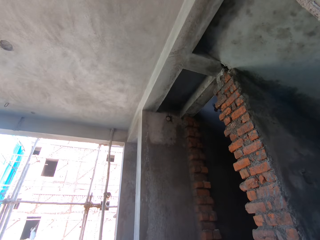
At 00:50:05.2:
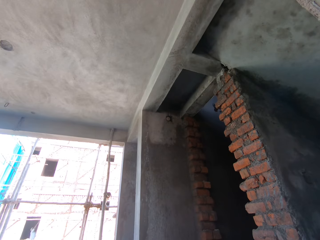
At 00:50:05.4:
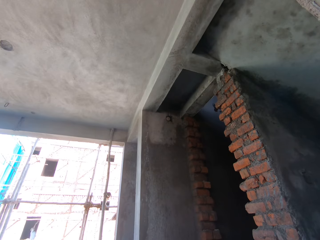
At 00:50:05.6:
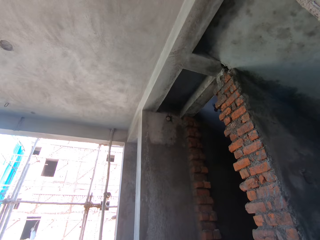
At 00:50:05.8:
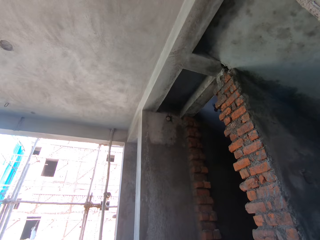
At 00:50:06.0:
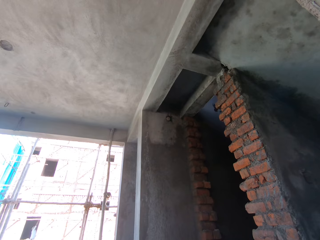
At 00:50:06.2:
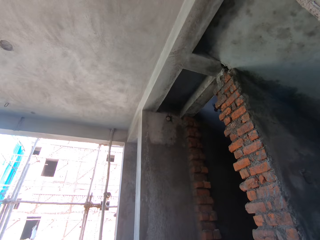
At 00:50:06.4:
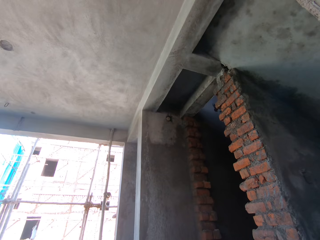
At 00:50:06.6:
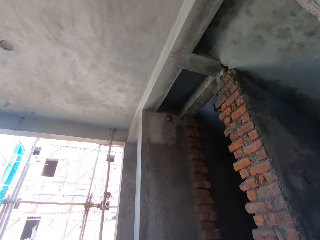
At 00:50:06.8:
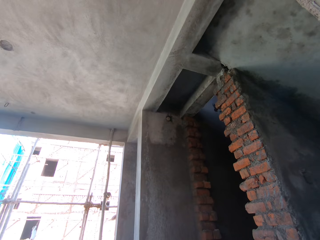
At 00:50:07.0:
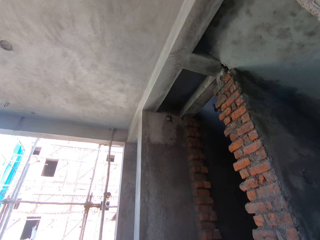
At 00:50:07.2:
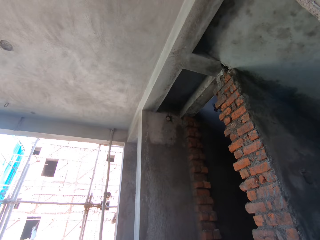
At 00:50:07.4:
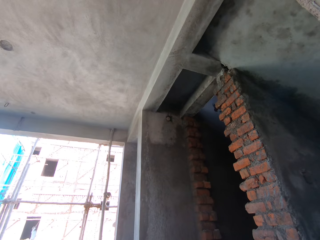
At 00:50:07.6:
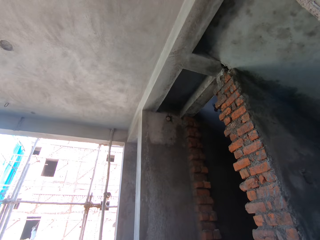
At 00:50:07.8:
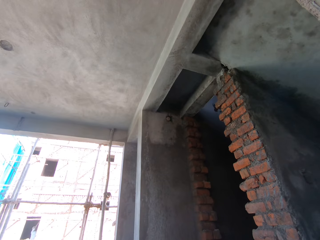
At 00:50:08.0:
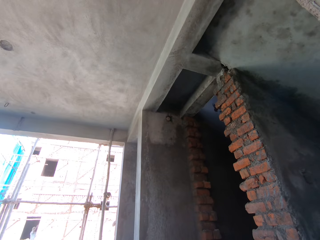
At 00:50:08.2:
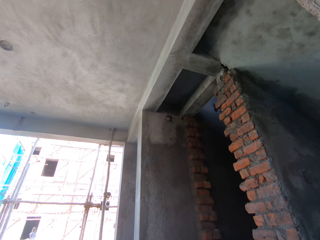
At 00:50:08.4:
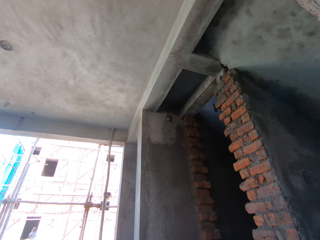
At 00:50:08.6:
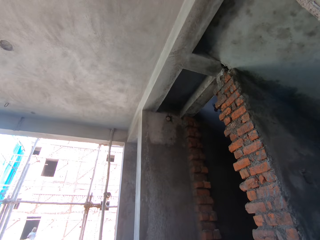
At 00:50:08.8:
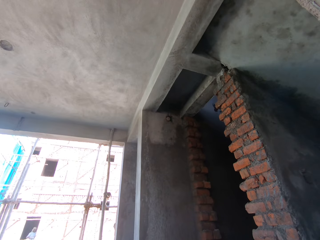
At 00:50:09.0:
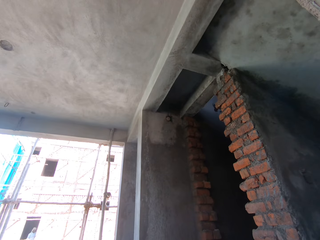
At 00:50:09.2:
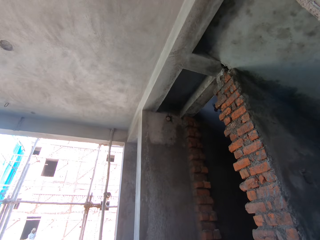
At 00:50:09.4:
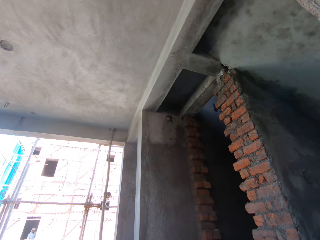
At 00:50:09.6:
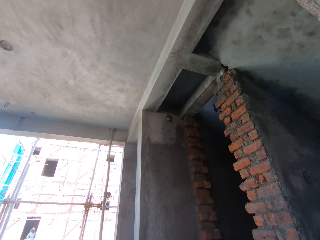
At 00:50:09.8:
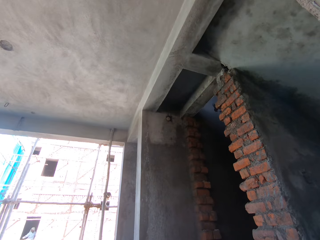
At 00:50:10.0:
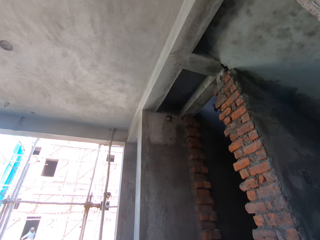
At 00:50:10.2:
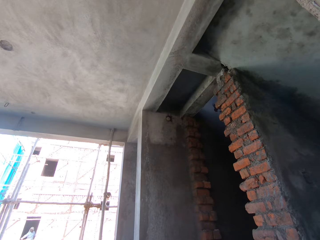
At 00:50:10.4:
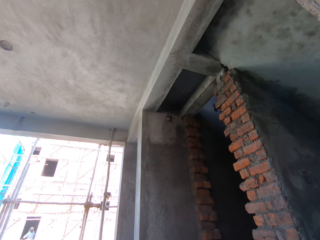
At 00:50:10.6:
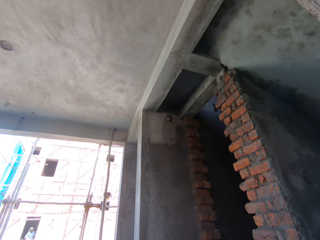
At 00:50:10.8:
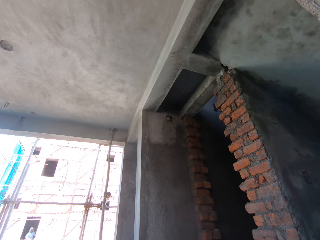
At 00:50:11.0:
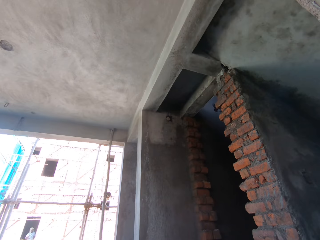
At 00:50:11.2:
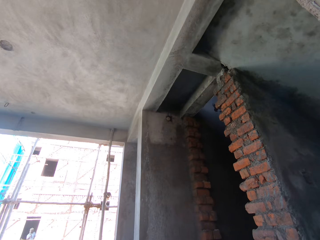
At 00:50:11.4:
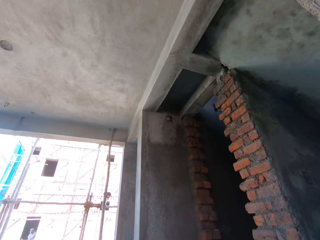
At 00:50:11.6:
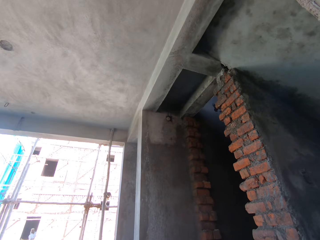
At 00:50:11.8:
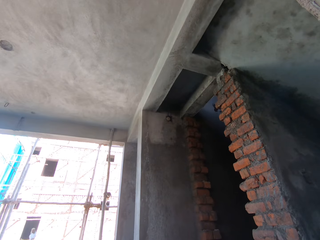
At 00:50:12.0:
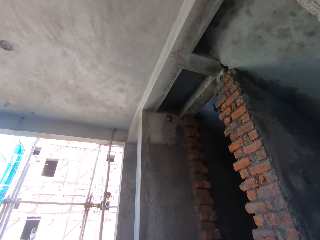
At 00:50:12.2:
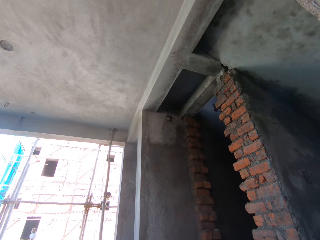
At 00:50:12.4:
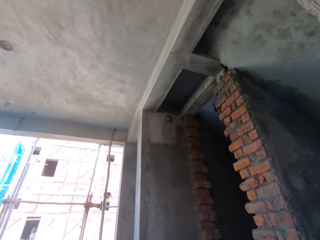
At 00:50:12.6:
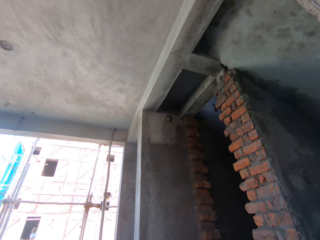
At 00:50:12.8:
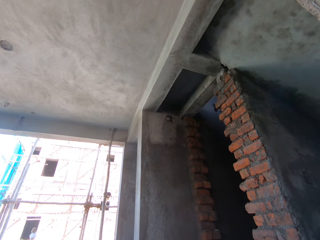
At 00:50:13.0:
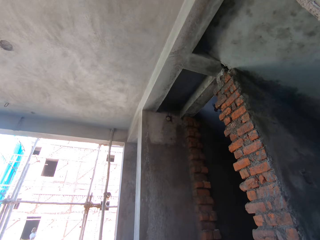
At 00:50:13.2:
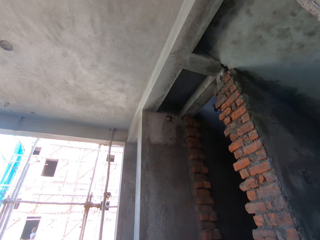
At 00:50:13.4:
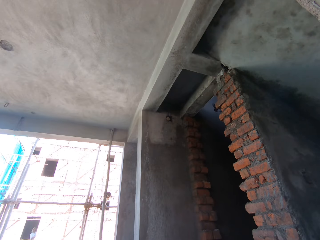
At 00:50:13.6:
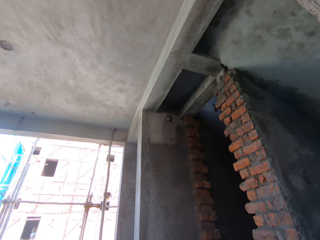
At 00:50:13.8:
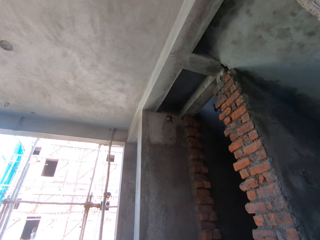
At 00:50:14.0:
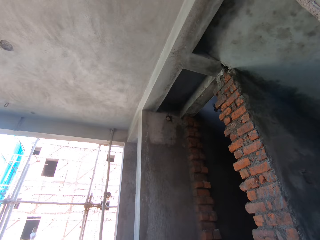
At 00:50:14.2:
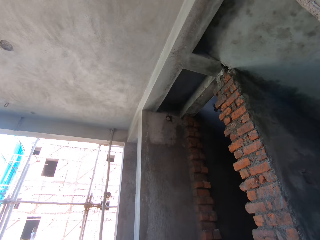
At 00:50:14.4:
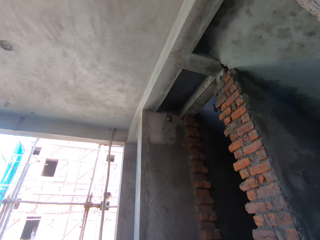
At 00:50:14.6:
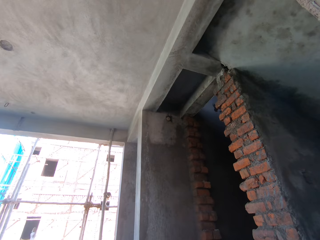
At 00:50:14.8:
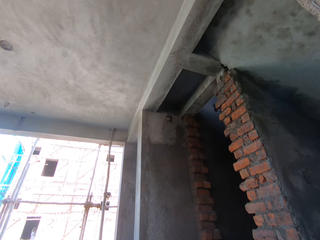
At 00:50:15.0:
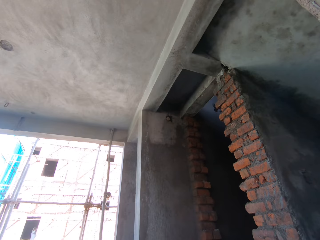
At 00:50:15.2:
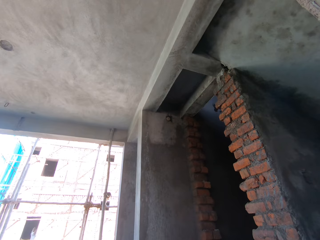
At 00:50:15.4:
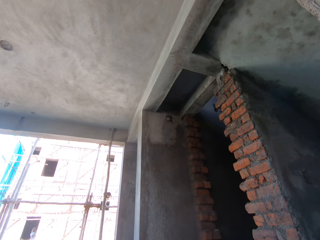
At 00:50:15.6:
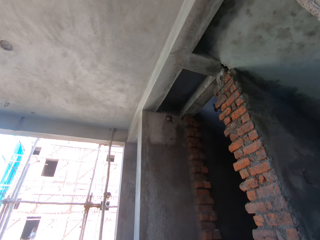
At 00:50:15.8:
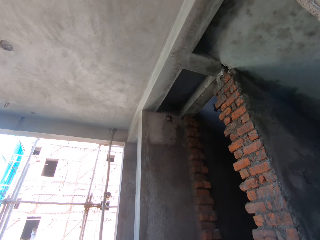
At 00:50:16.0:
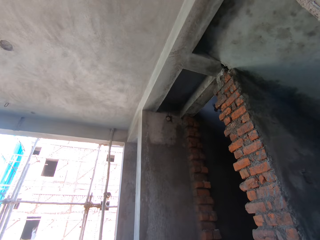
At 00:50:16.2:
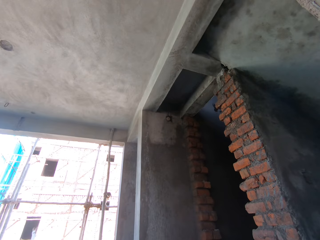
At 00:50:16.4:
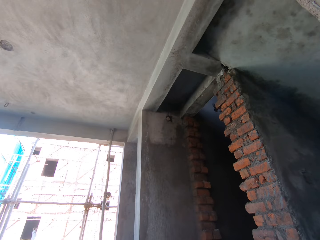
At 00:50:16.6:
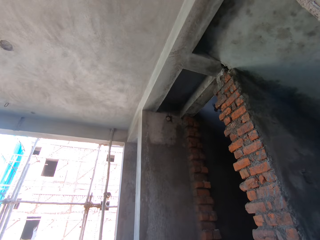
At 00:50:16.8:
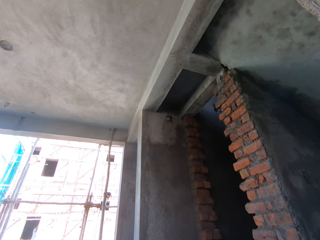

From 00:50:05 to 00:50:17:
A man and another man construct the building. The first man puts a trowel on a window sill board with his right hand, picks up a wooden float on the window and polishes the wall with the wooden float.

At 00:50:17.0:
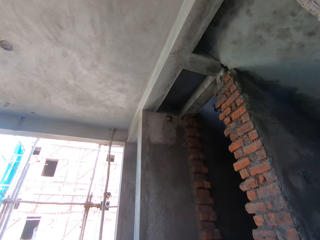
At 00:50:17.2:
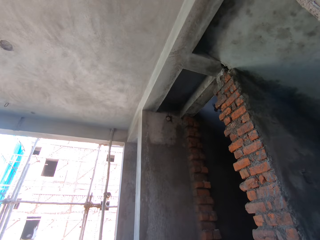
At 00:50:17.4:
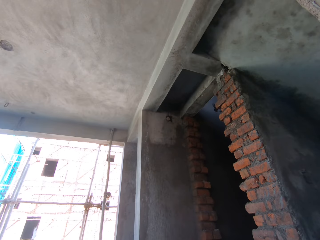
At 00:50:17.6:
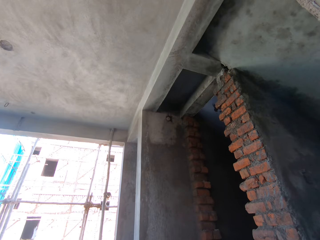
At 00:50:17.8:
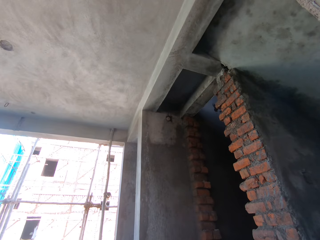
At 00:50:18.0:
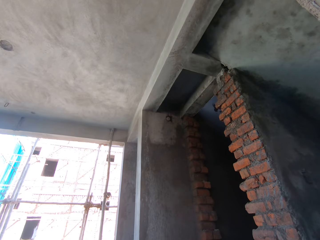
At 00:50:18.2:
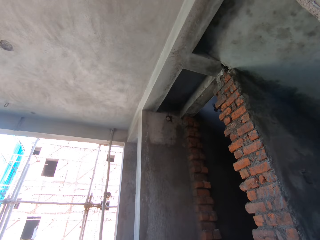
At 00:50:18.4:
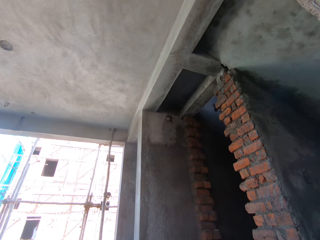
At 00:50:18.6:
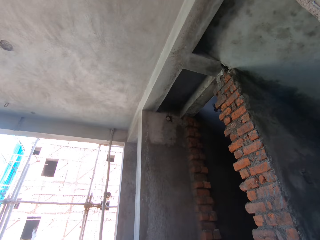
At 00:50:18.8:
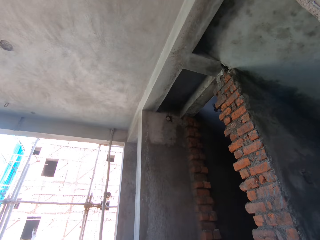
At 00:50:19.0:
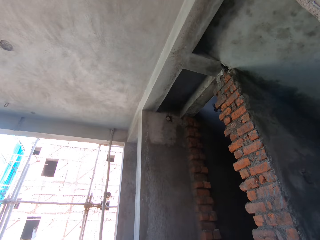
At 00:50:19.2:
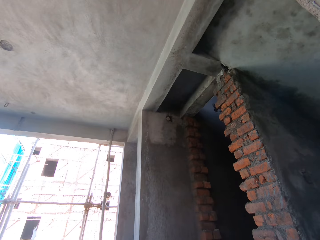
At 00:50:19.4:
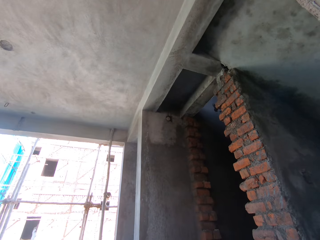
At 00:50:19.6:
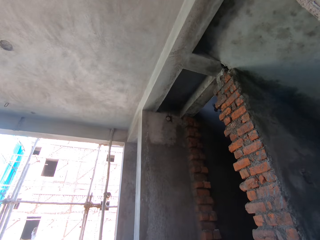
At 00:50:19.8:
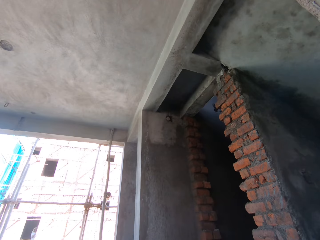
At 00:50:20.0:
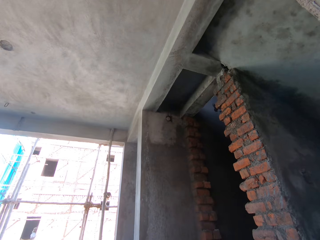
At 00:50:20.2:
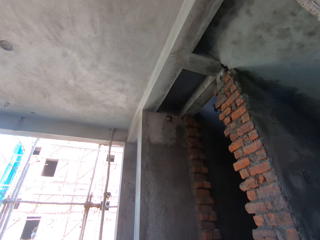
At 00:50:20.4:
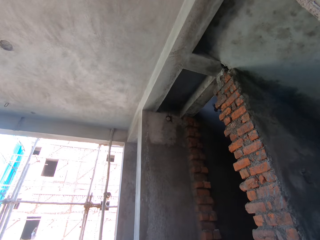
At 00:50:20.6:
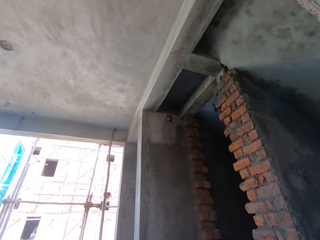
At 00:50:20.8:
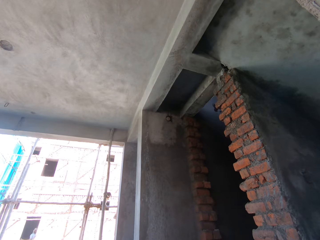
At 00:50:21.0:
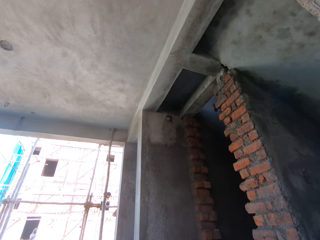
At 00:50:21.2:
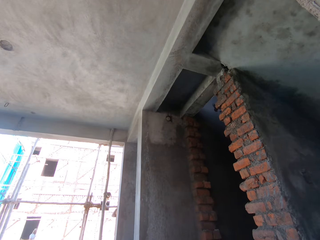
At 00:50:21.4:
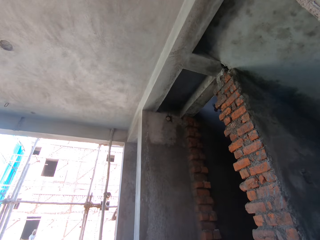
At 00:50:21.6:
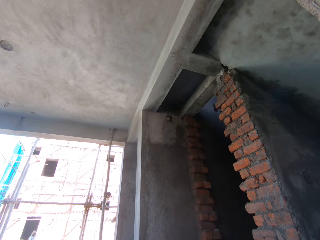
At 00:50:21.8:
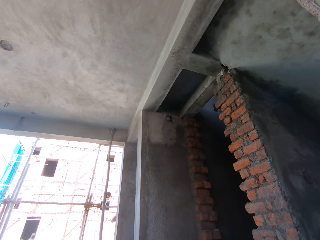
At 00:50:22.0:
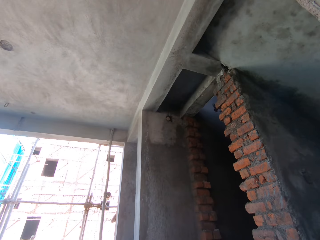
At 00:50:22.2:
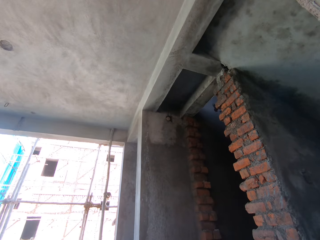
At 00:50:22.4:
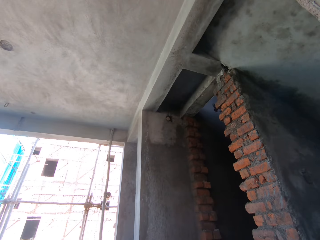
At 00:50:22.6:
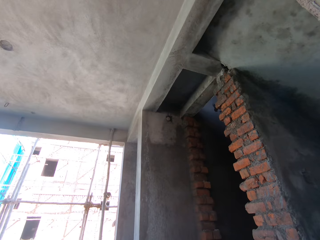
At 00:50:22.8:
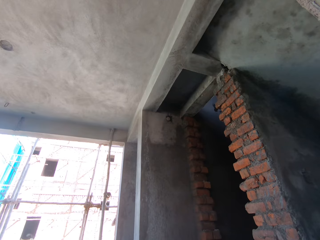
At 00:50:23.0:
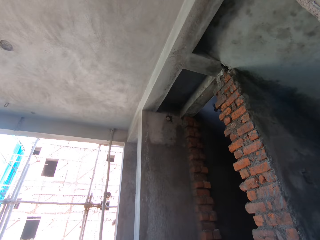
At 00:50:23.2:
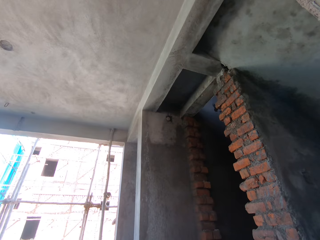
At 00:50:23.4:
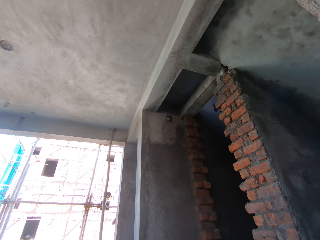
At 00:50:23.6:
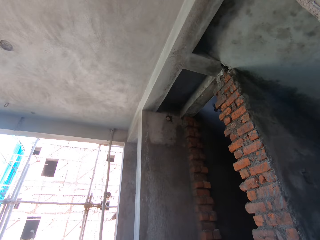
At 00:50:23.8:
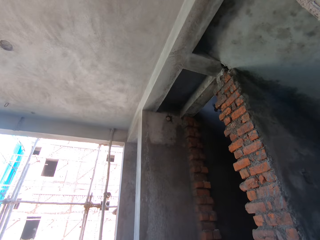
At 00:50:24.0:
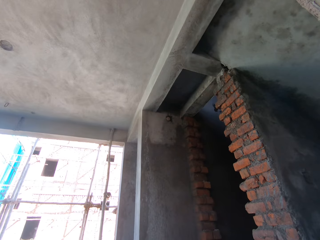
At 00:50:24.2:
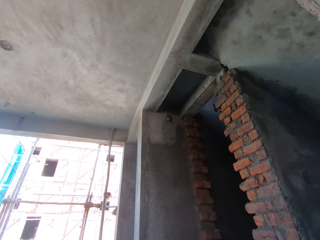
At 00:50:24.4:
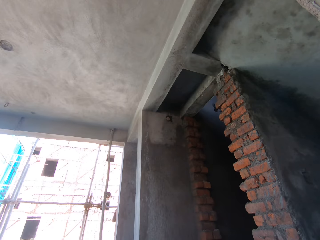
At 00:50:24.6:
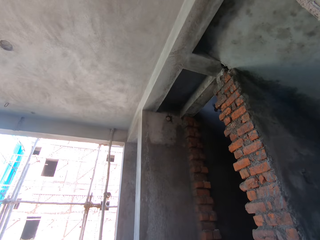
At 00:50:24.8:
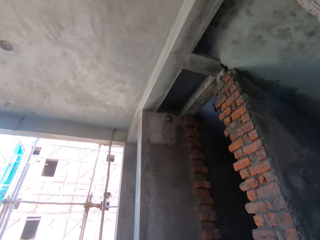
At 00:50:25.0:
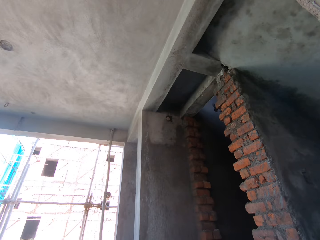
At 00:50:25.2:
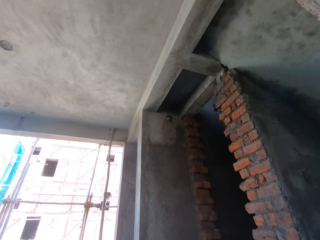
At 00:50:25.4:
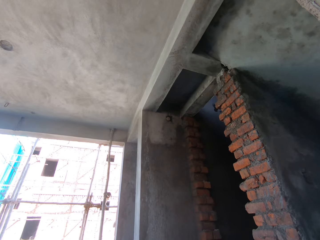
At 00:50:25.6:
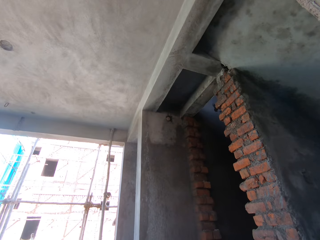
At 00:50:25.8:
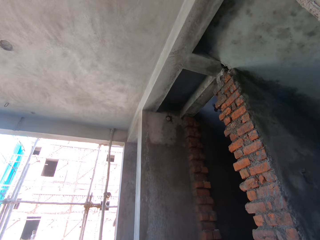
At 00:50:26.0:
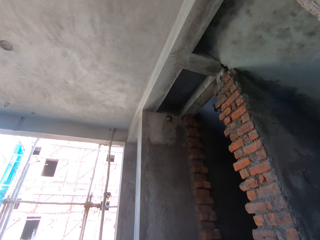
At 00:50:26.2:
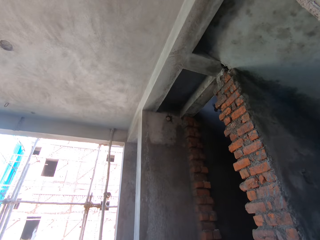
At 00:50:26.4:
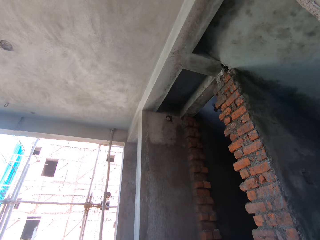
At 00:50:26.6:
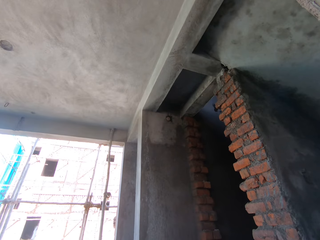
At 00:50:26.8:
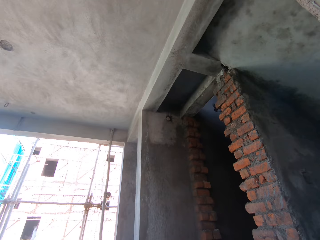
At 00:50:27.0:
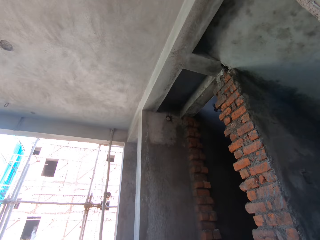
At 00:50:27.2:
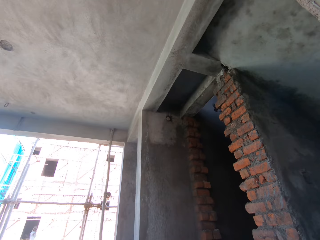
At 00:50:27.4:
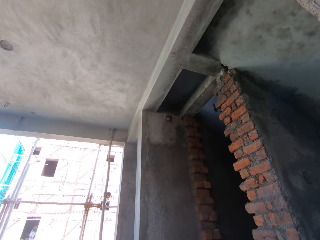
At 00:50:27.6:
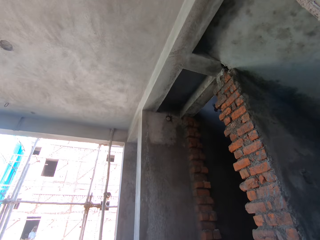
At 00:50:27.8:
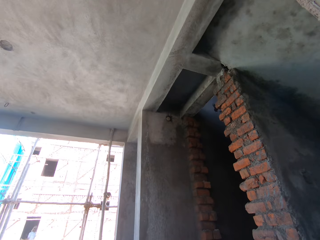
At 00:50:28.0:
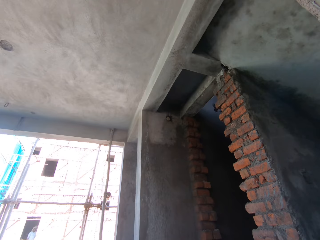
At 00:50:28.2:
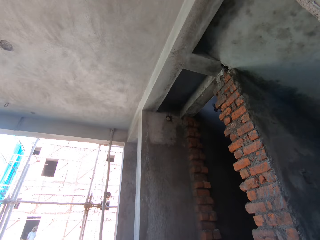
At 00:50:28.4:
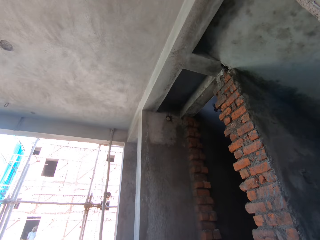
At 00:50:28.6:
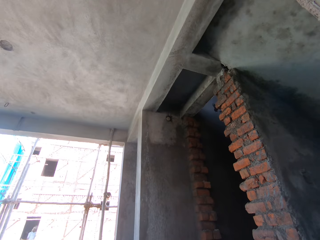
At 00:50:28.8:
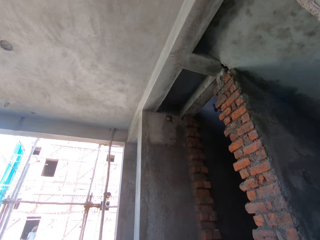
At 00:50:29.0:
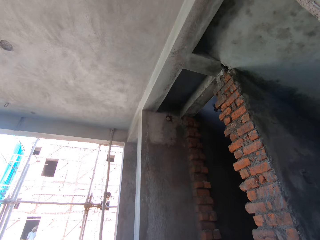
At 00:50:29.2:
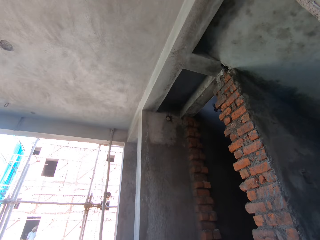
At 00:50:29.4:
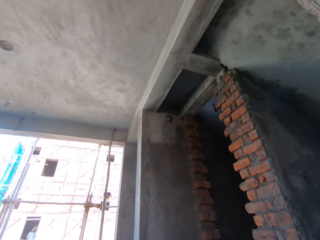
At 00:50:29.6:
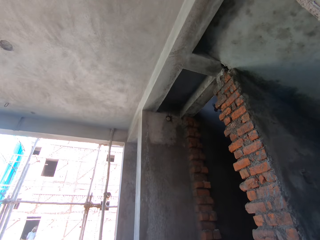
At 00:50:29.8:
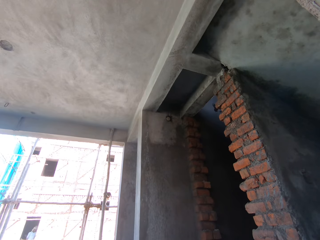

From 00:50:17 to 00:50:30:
A man bends the body. He stands upright. He constructs the building. He stares at the wall.